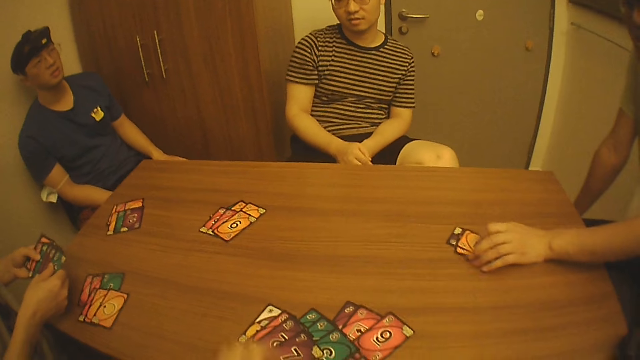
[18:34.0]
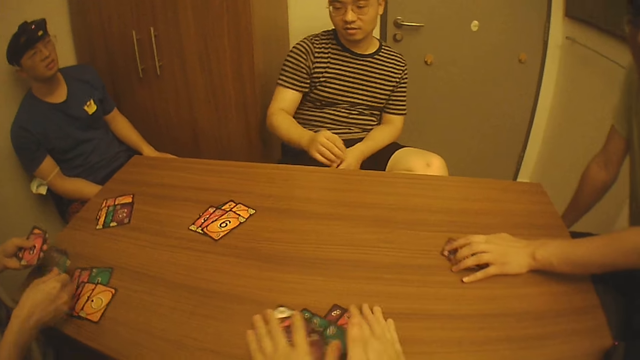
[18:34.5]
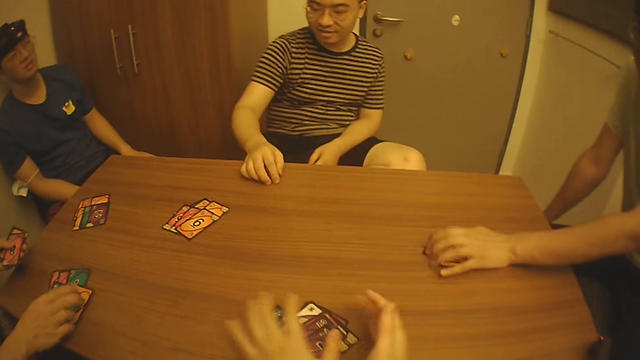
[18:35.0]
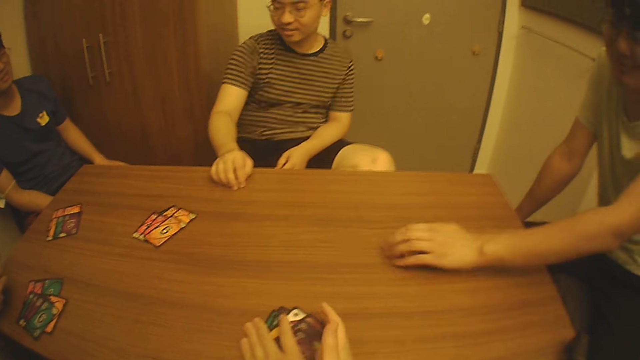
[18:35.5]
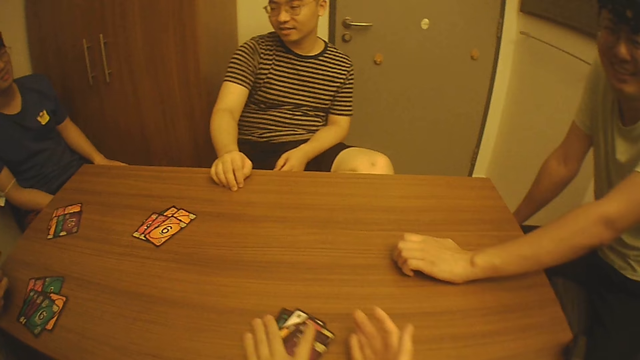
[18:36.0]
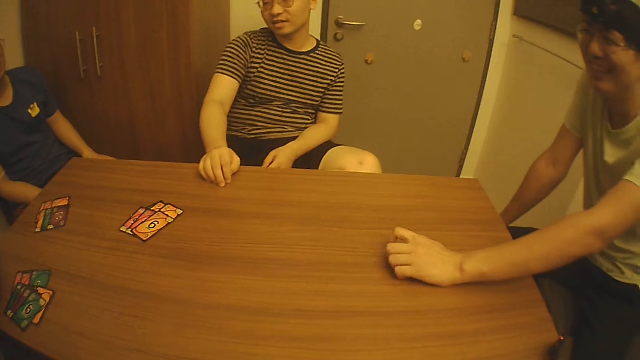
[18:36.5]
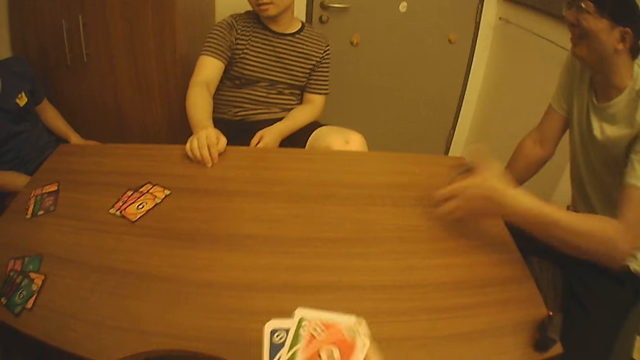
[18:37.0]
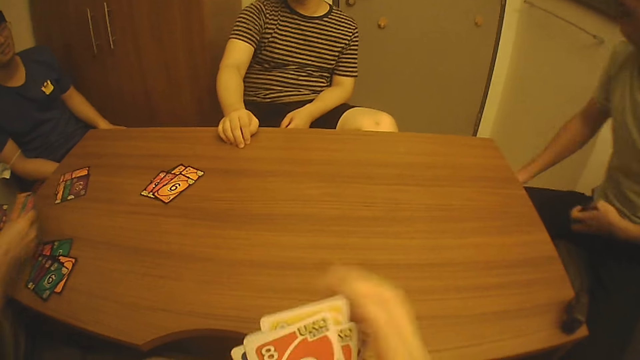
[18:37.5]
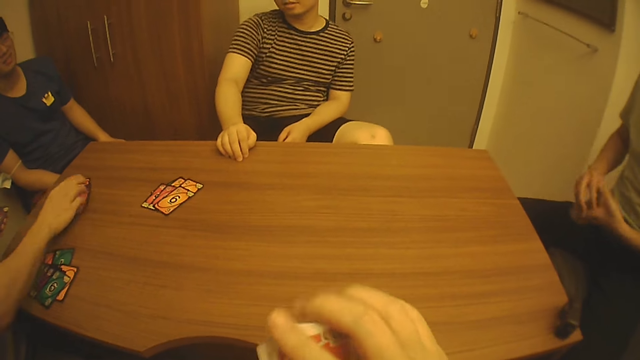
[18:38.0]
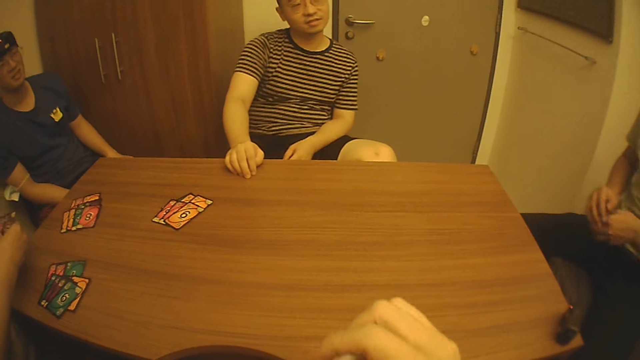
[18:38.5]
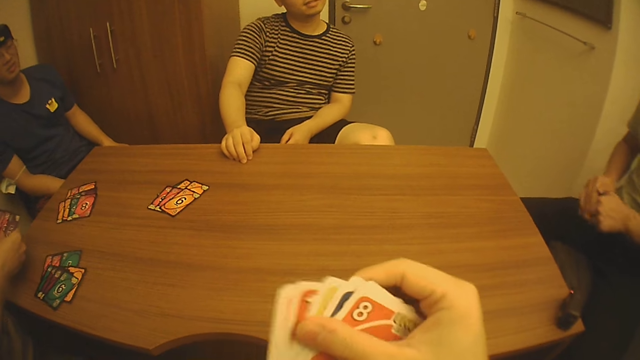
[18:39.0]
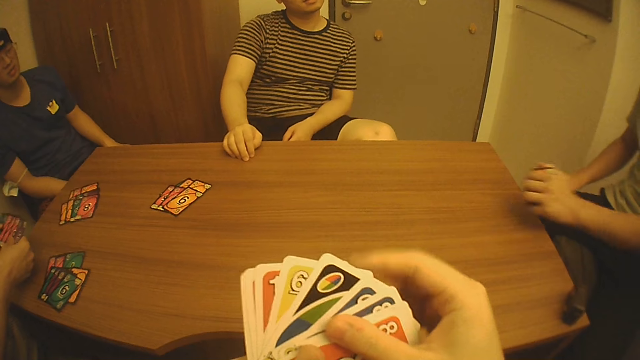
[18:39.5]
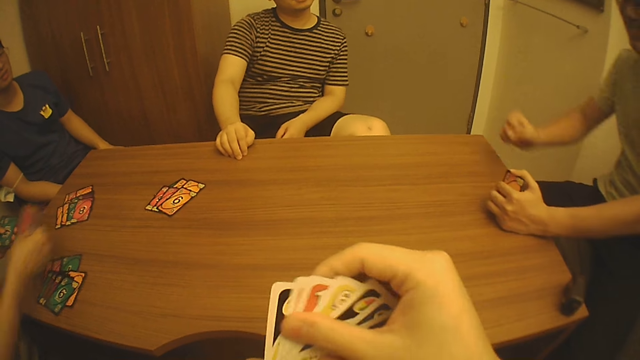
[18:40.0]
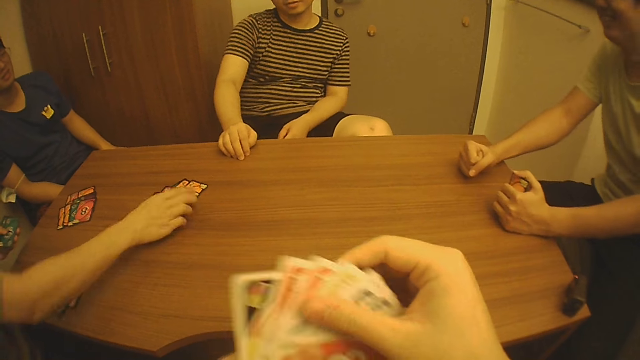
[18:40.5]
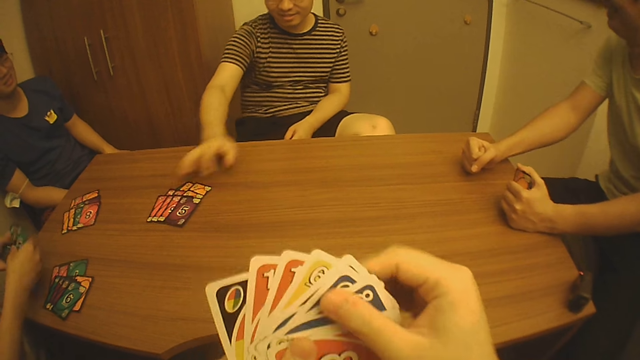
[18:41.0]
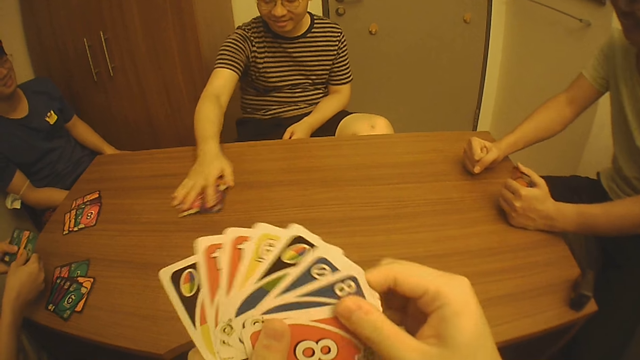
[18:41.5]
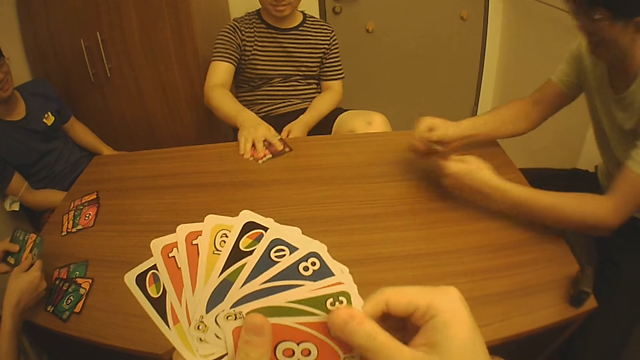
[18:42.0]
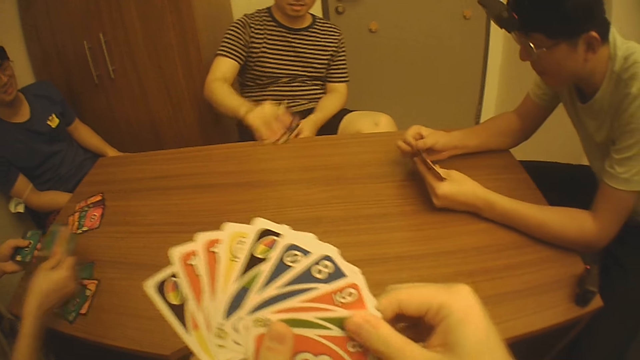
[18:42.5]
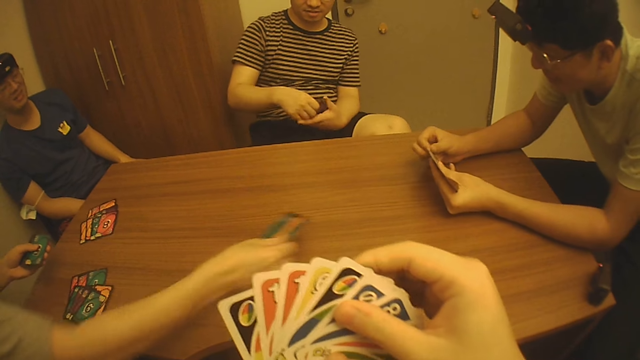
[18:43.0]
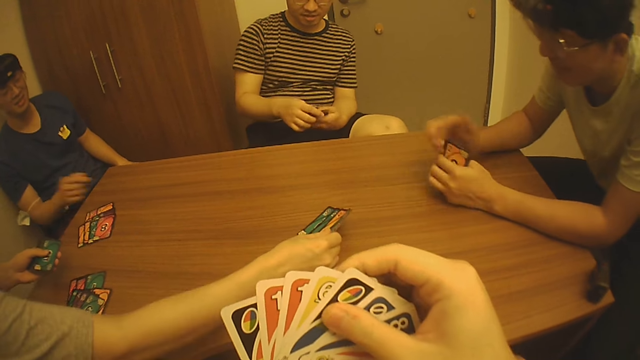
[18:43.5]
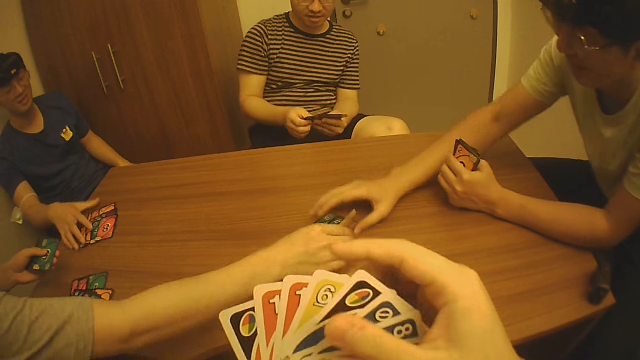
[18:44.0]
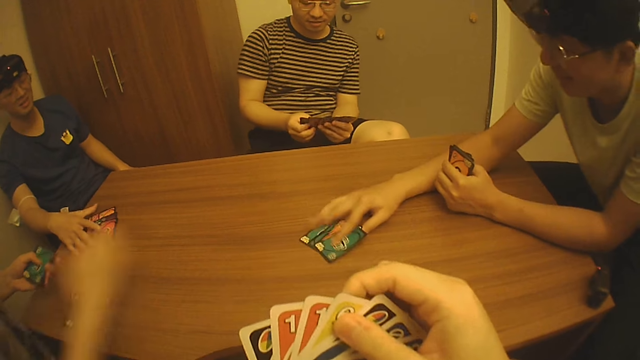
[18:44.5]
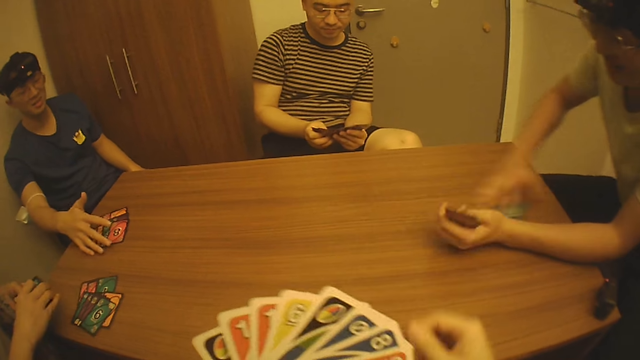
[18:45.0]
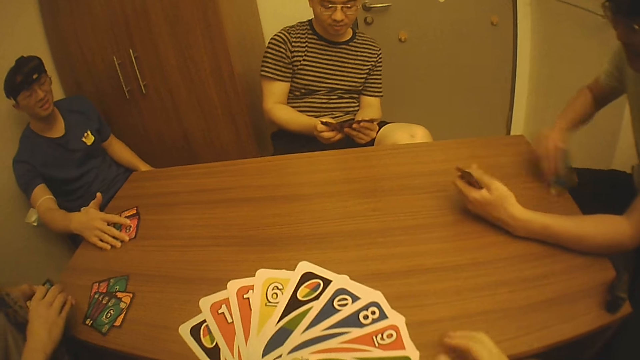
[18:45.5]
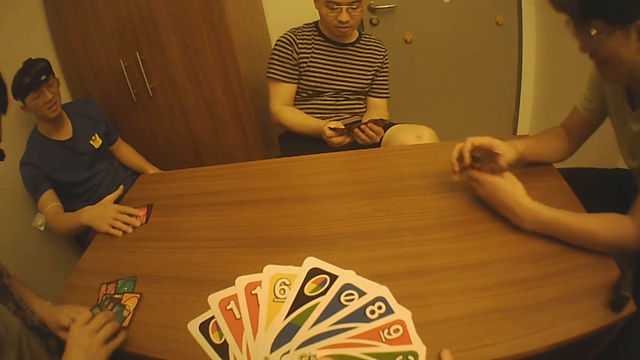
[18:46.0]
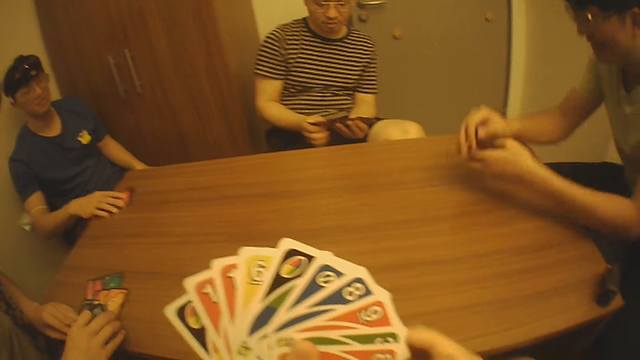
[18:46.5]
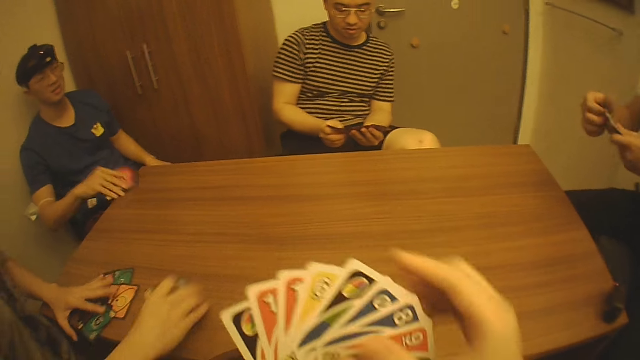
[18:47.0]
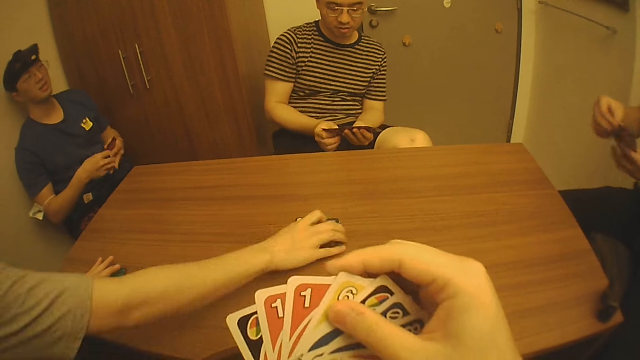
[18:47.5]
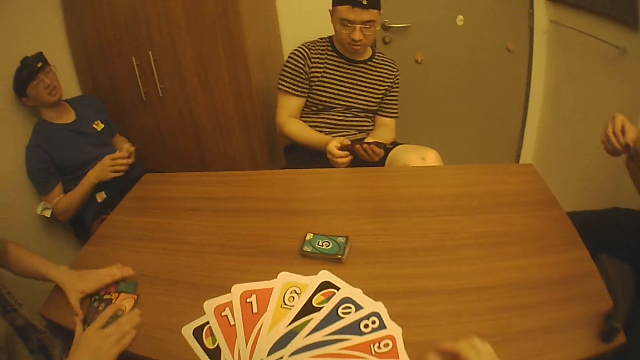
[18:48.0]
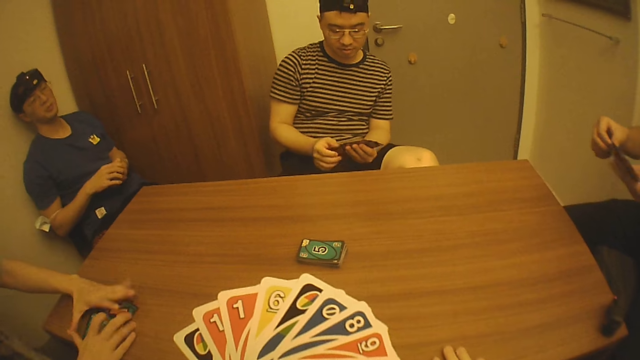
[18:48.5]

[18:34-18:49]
The camera wearer looks at the playing cards. They pull the playing cards on the table, gather the playing cards, pick up the playing cards and lift the playing cards. A man looks around. Another man distributes the playing cards. The camera wearer shuffles the playing cards and lifts the playing cards. The second man places the playing card on the table and distributes the playing cards. The first man pulls the playing cards on the table. A third man picks up the playing cards. The camera wearer shuffles the playing cards. The second man places the playing card on the table. A fourth man pulls the playing card on the table. Another man picks up the playing cards. The camera wearer looks at the playing cards. Another man picks up the playing cards. The camera wearer chats with friends. The second man places the playing card on the table. The camera wearer looks at the playing cards.

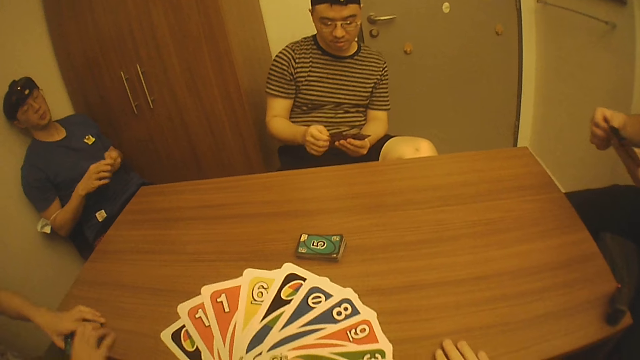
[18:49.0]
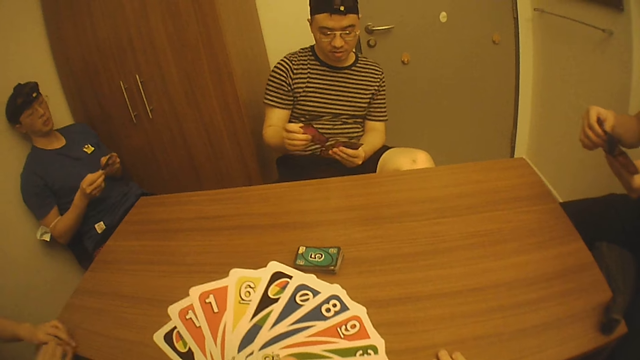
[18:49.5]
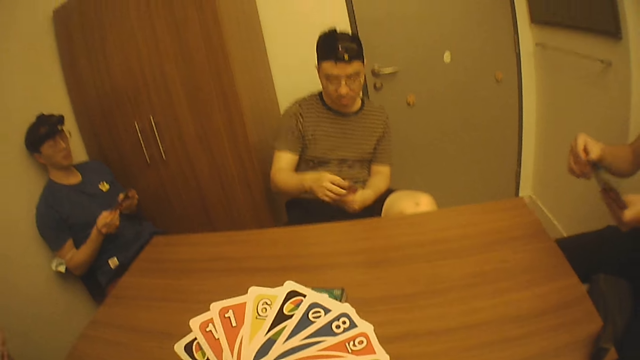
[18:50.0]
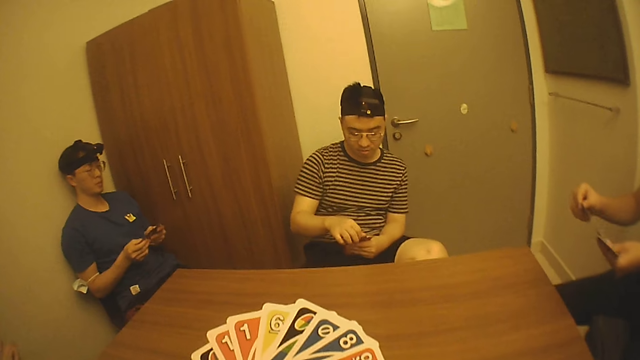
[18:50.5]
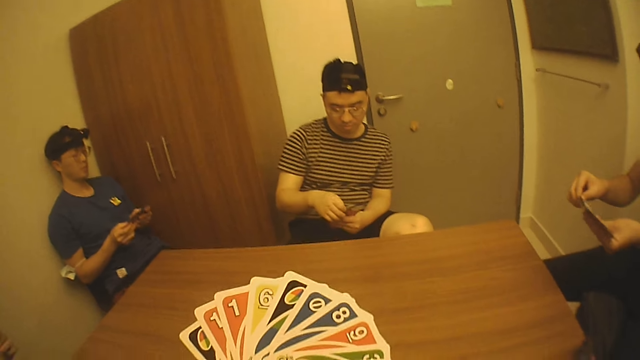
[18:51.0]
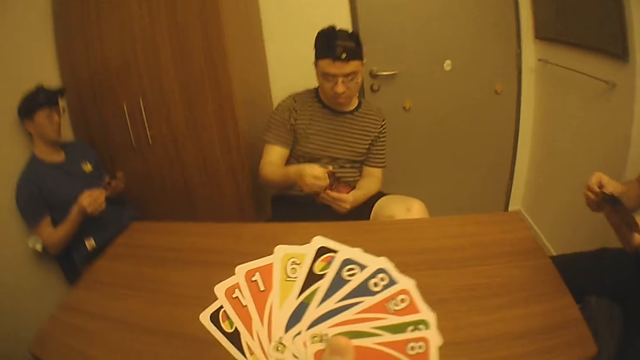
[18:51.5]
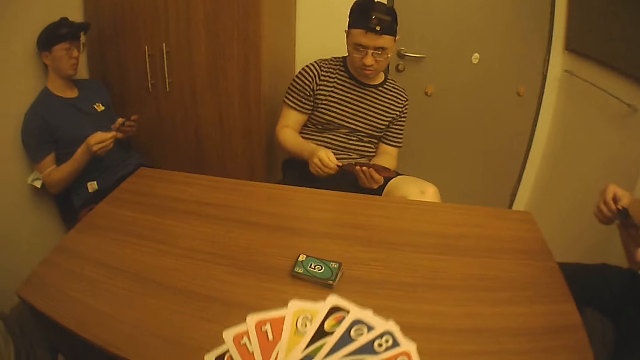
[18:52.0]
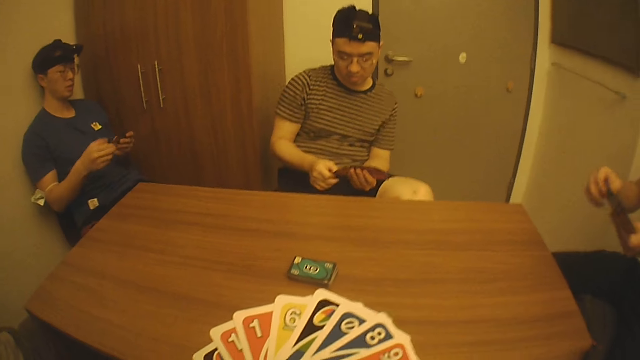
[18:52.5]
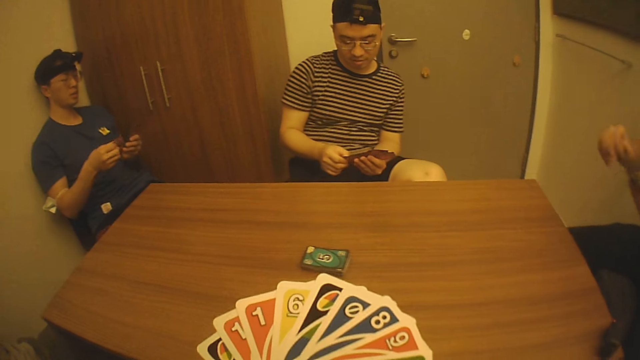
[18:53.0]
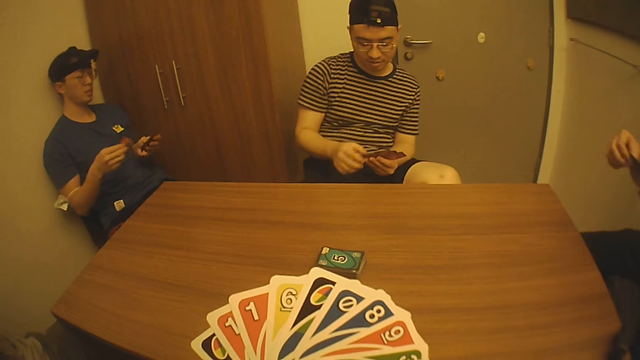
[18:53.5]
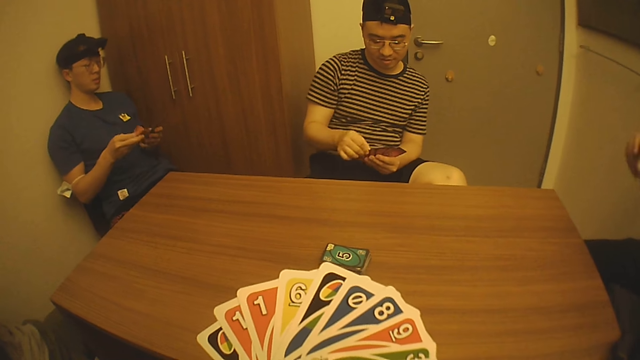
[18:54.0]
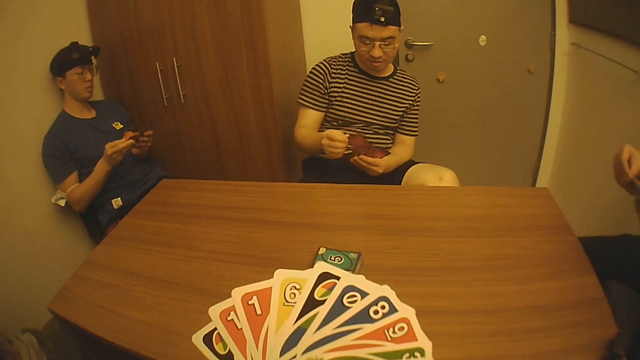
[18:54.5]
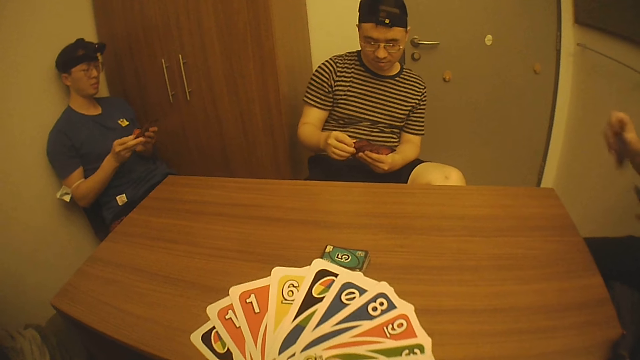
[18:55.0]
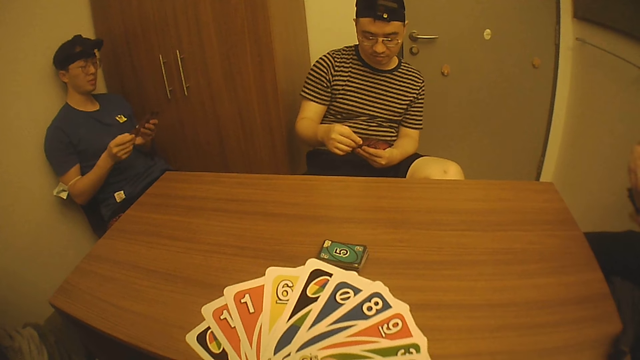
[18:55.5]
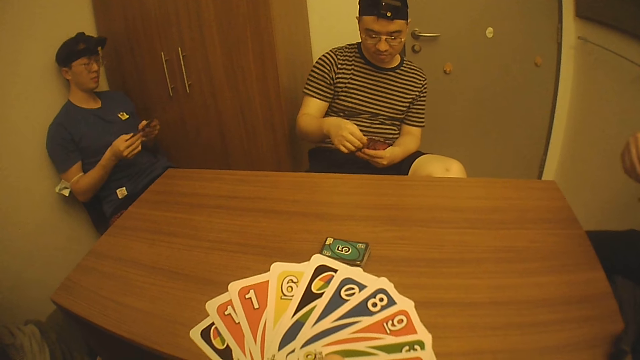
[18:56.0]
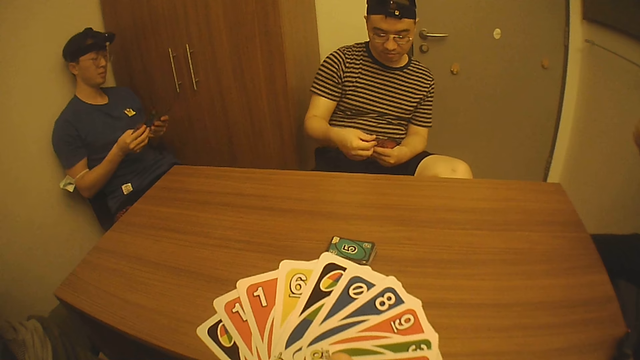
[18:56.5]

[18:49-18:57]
A man picks up the playing cards. Another man shuffles the playing cards. The camera wearer looks at the playing cards. They look around. A third man shuffles the playing cards.
